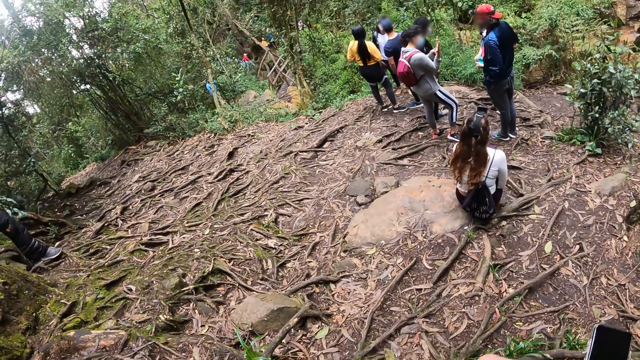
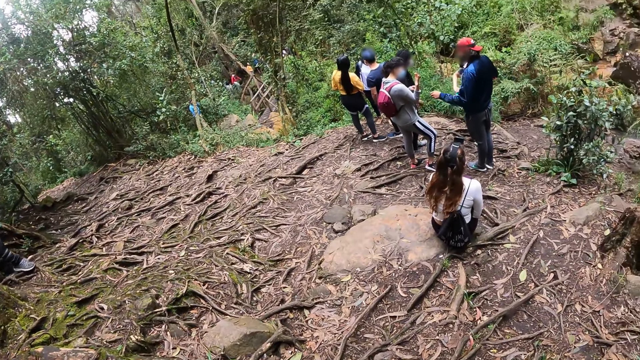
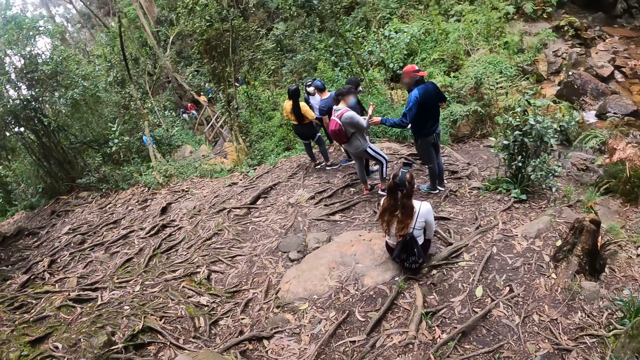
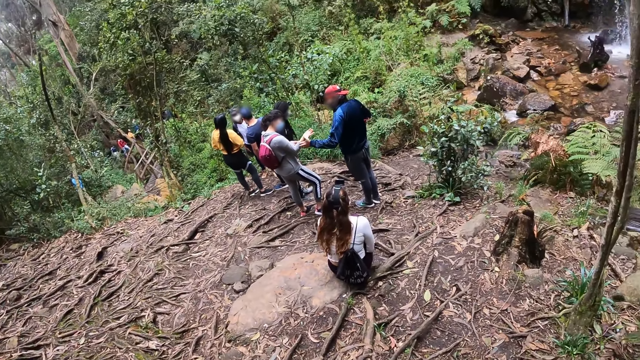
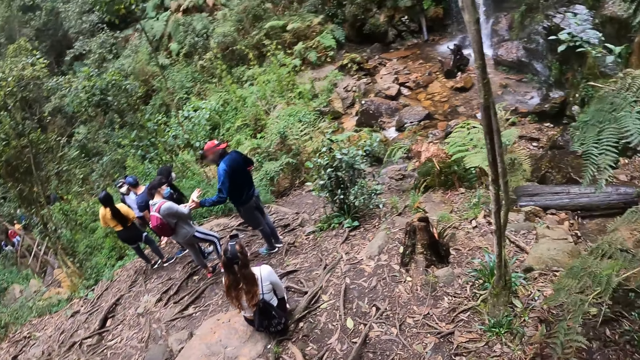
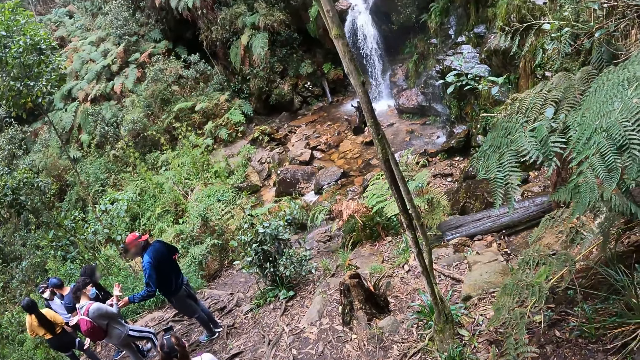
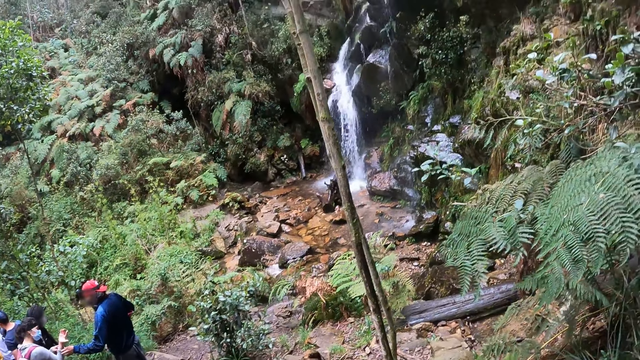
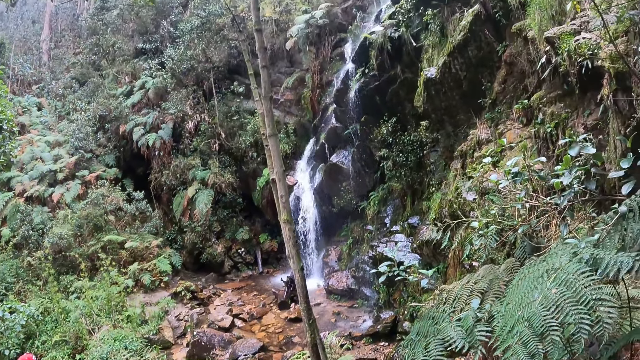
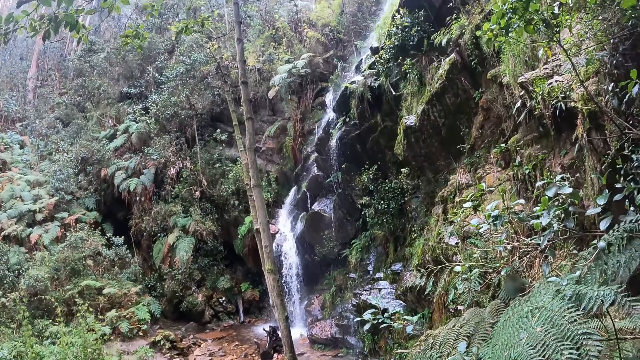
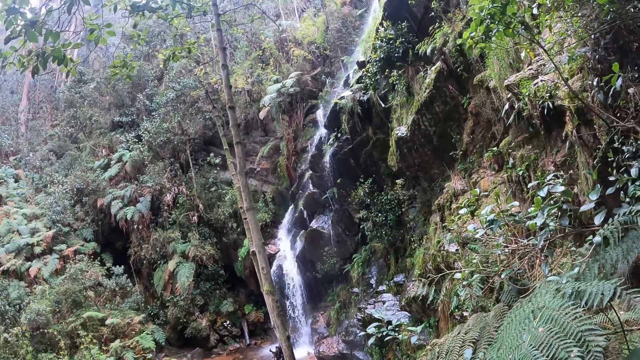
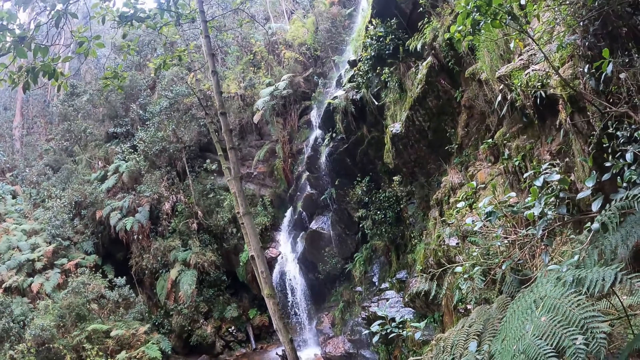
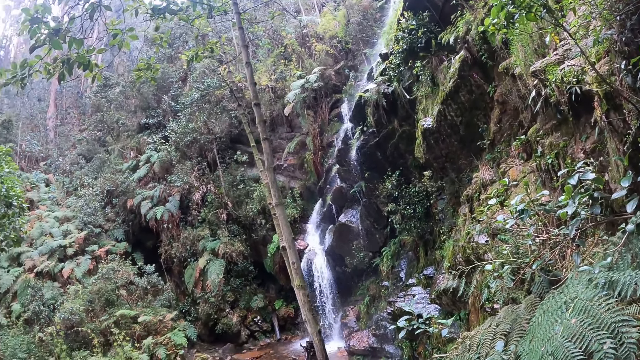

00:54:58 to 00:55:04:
The camera wearer returns the phone.

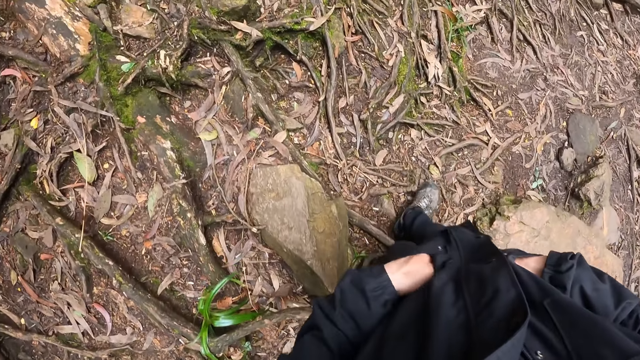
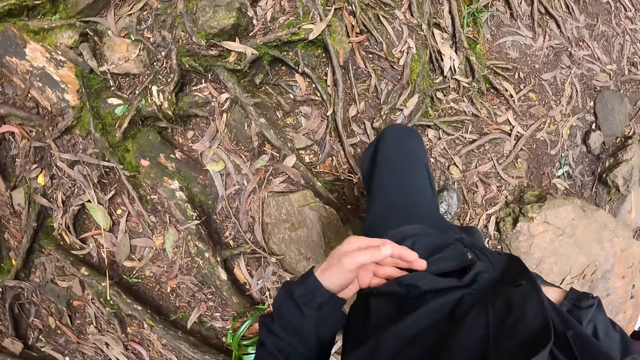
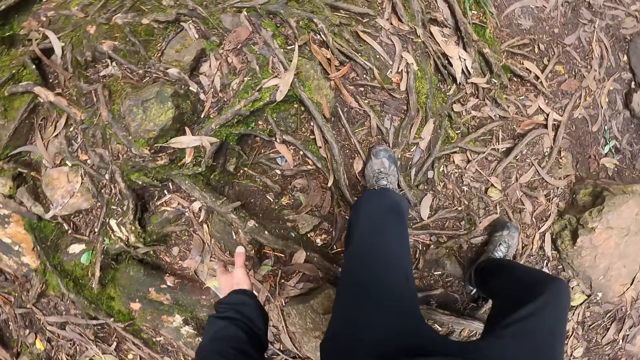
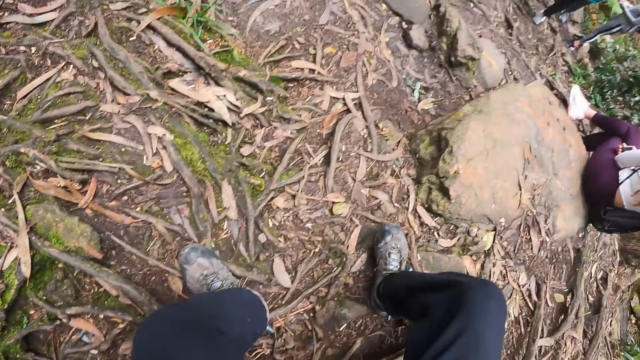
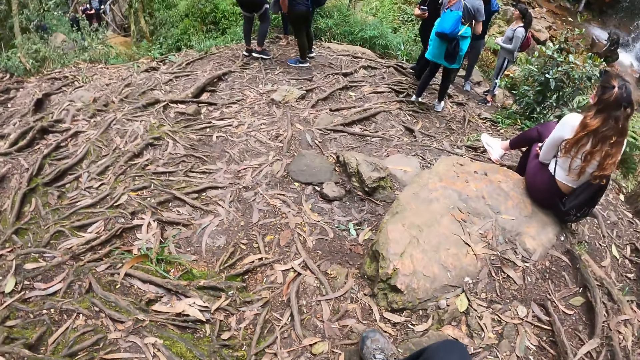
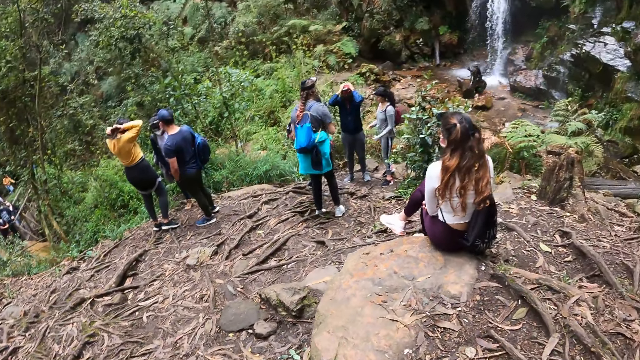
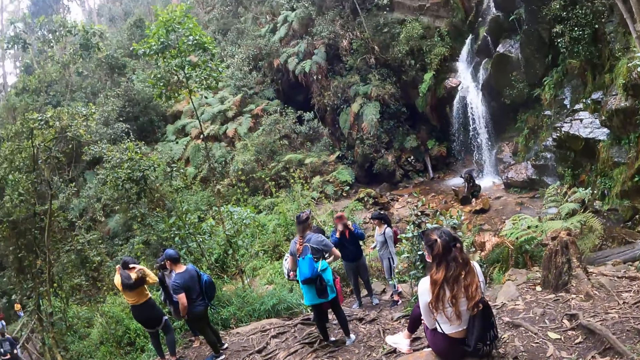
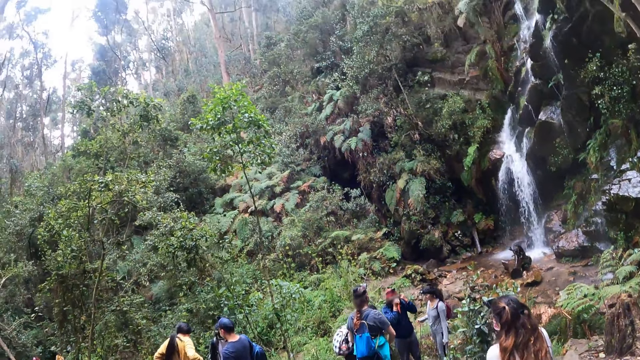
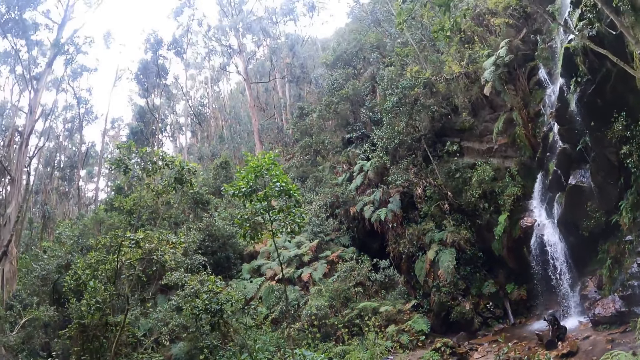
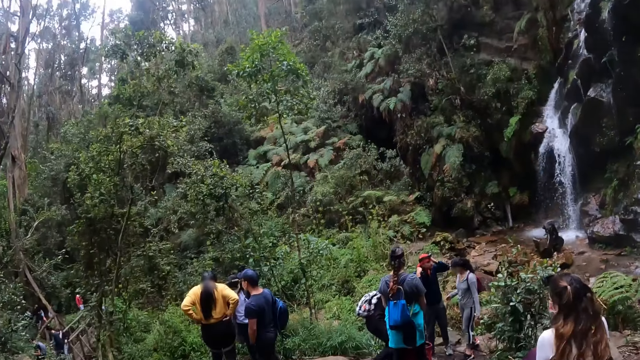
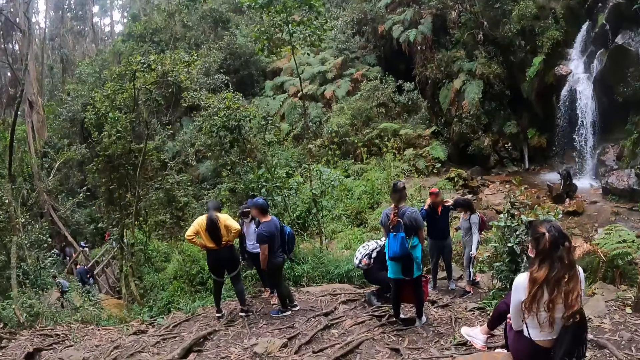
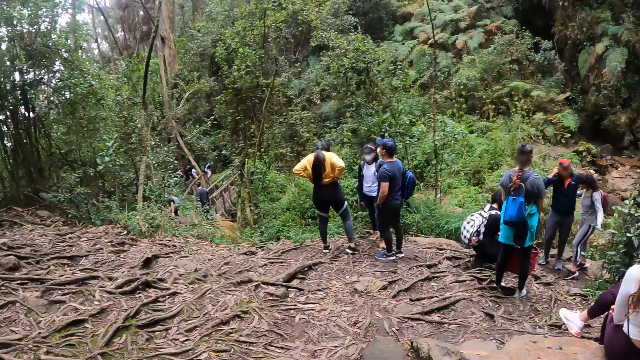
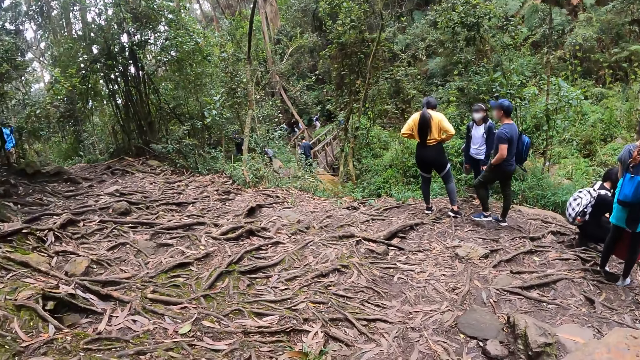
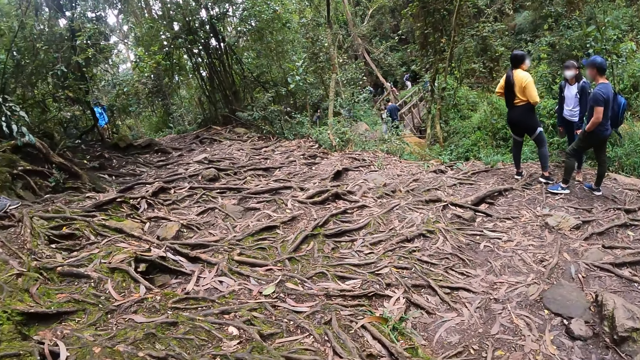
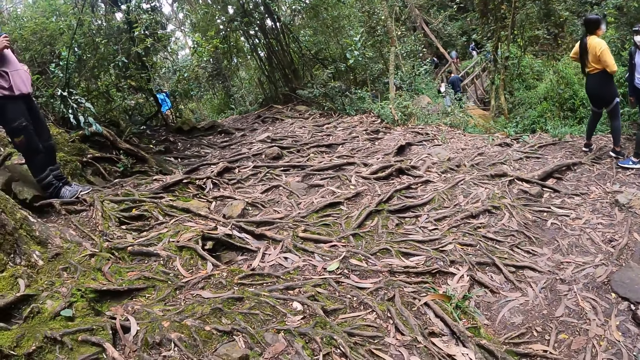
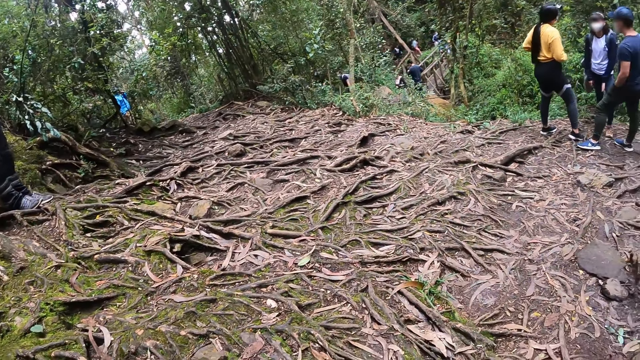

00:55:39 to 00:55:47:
The camera wearer sits on a stone in the valley.

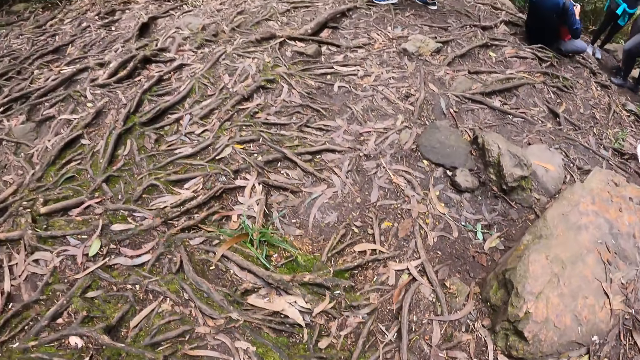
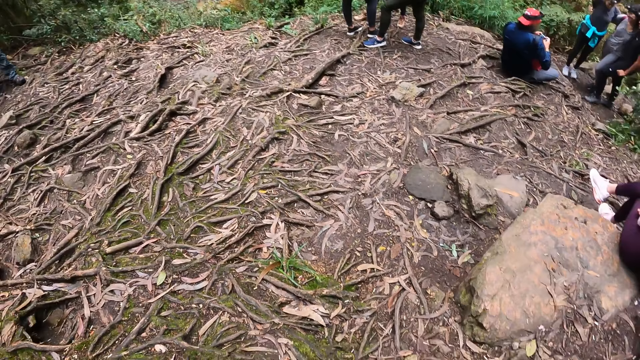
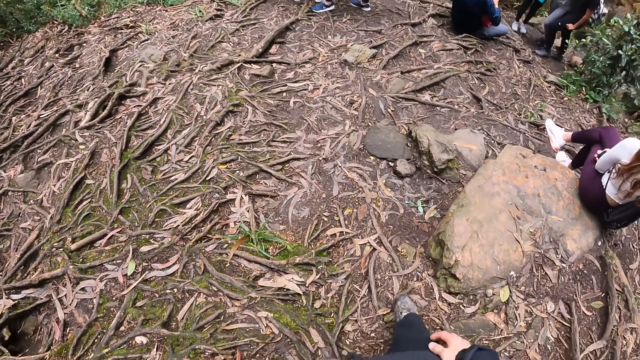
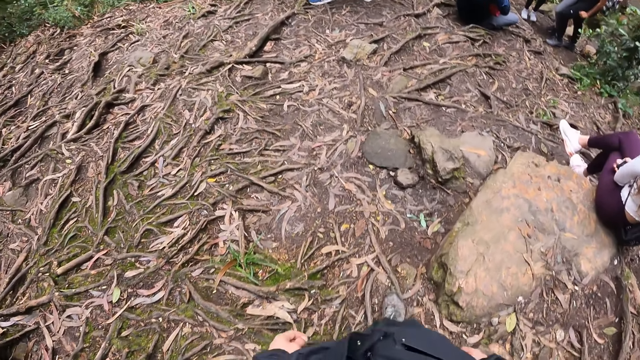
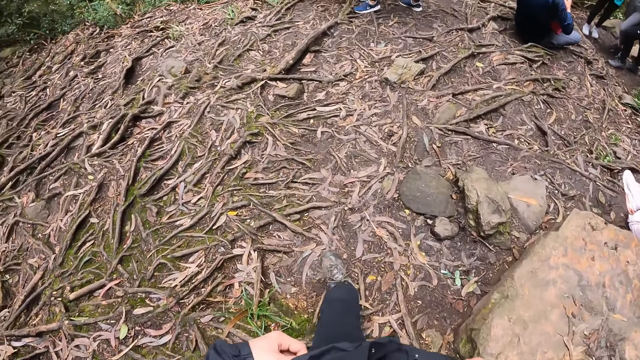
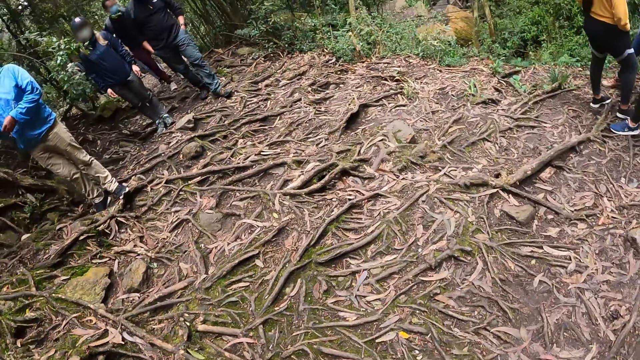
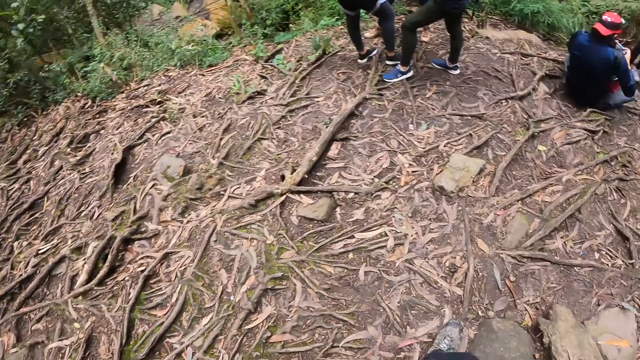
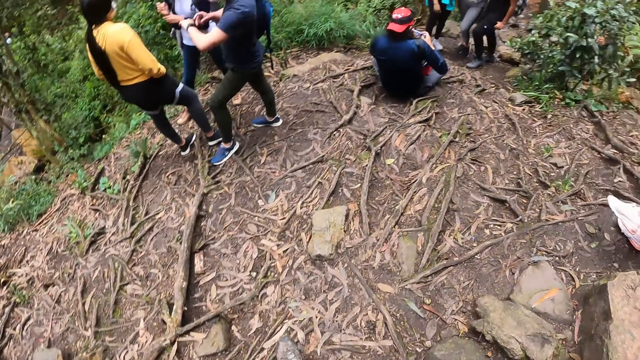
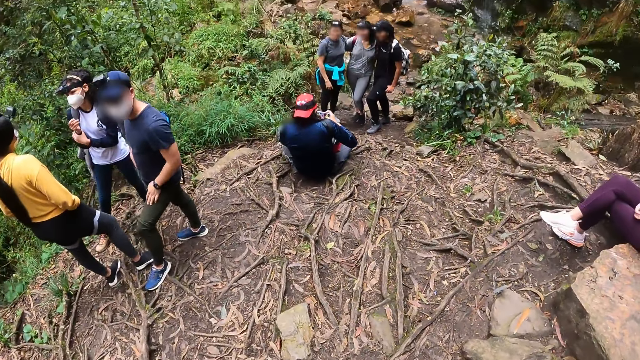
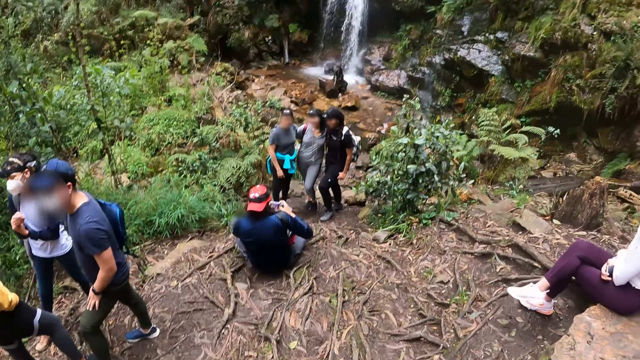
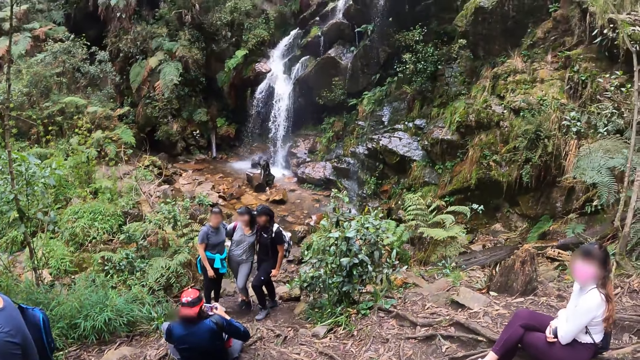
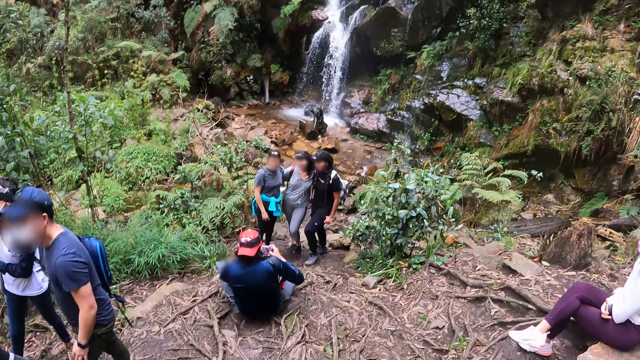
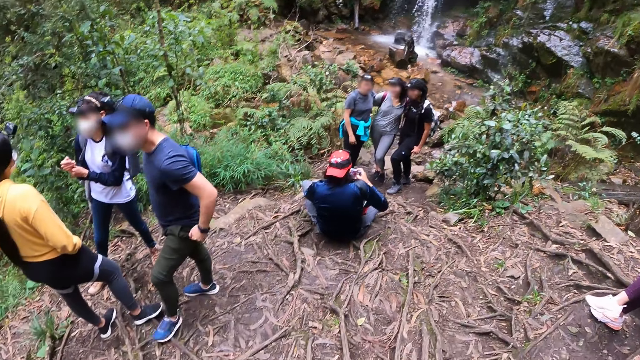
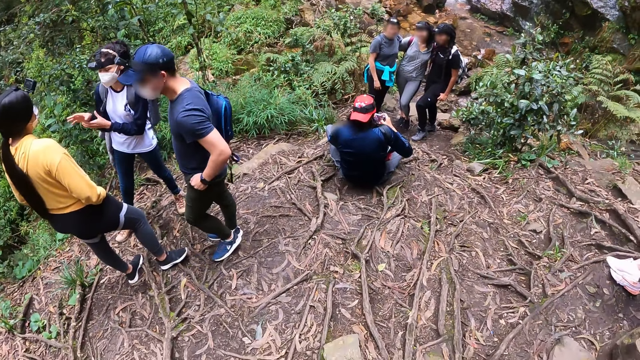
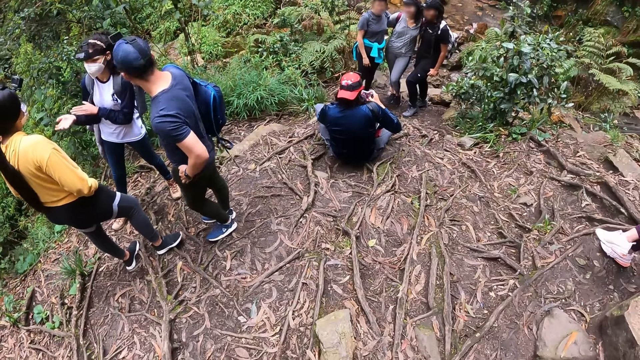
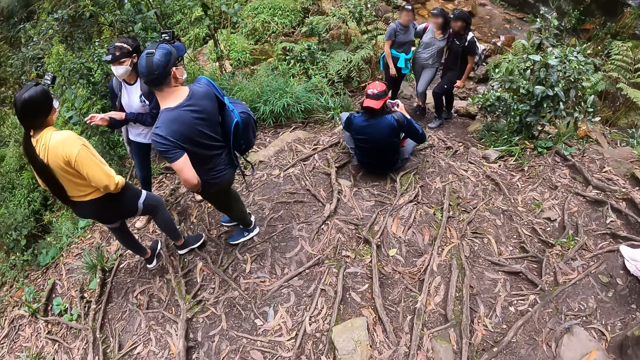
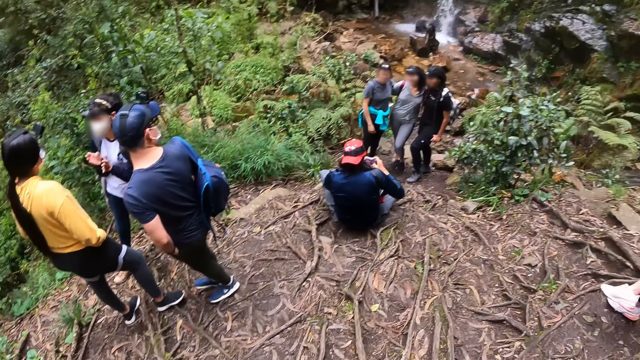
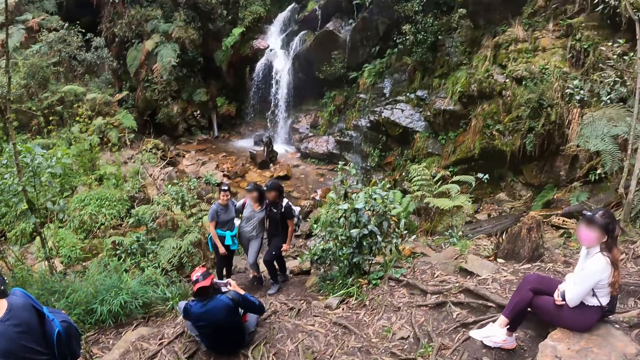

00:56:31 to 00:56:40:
The camera wearer walks towards a group of people.
